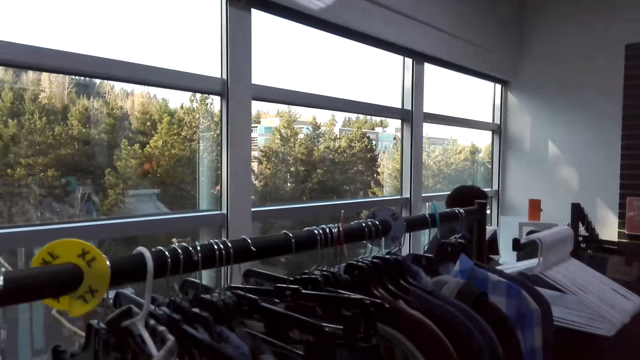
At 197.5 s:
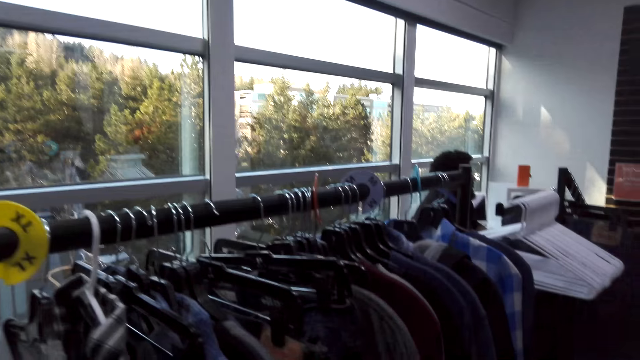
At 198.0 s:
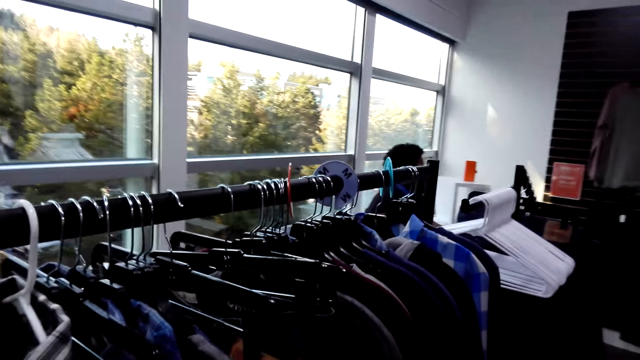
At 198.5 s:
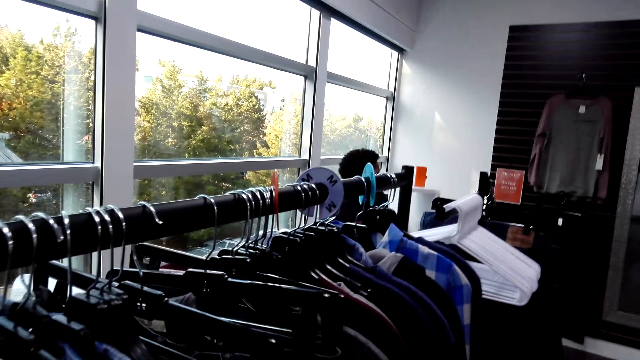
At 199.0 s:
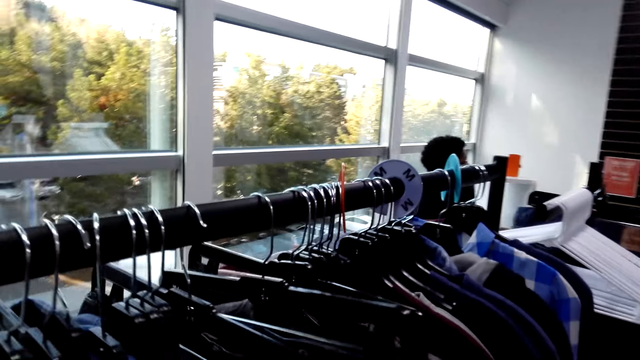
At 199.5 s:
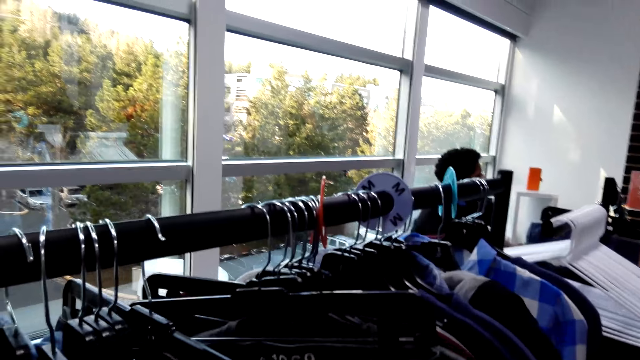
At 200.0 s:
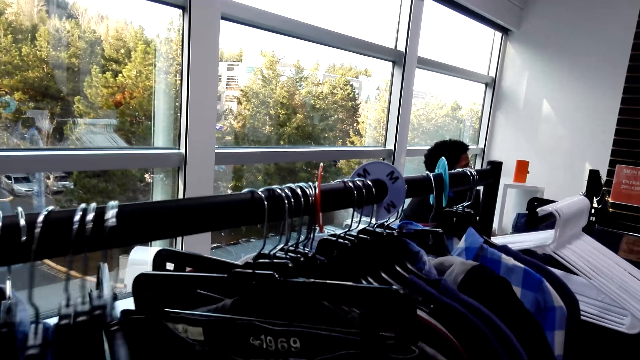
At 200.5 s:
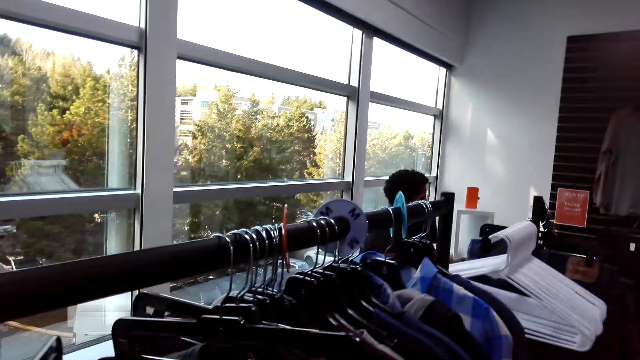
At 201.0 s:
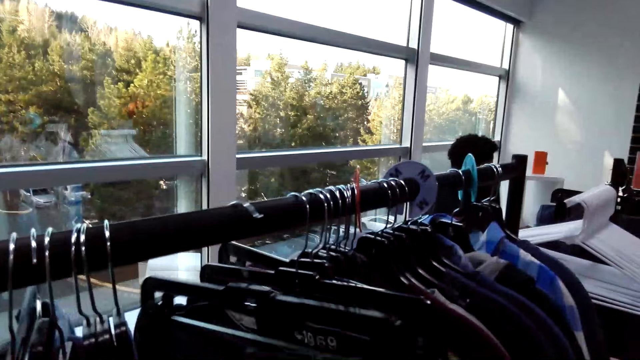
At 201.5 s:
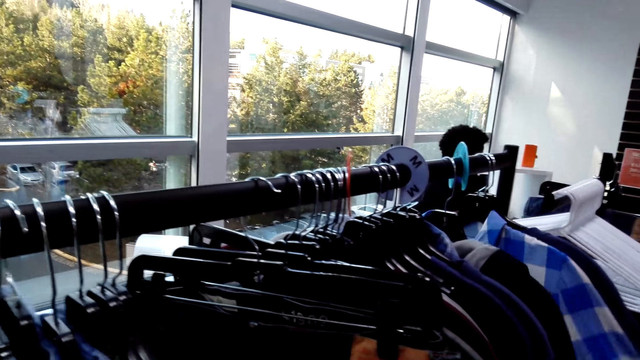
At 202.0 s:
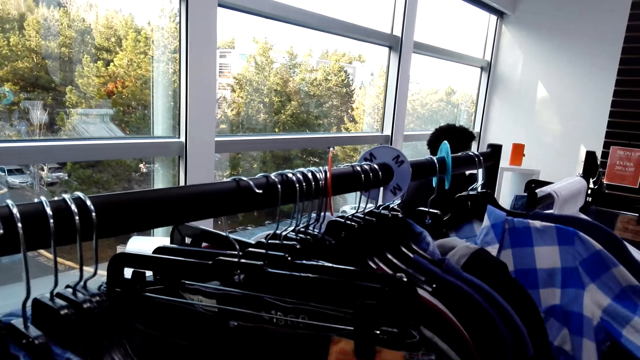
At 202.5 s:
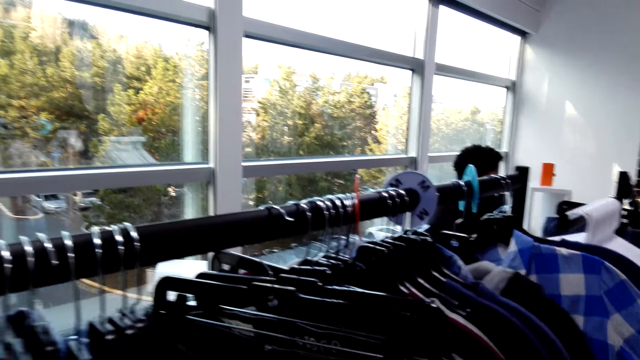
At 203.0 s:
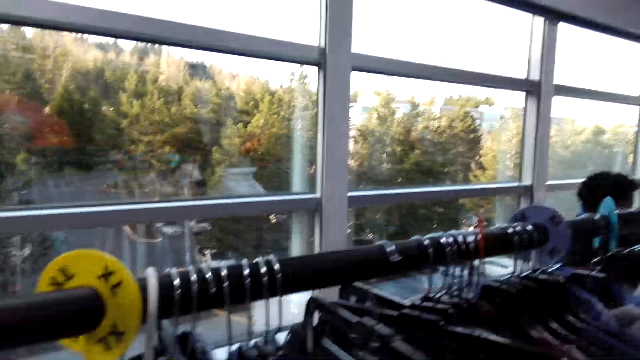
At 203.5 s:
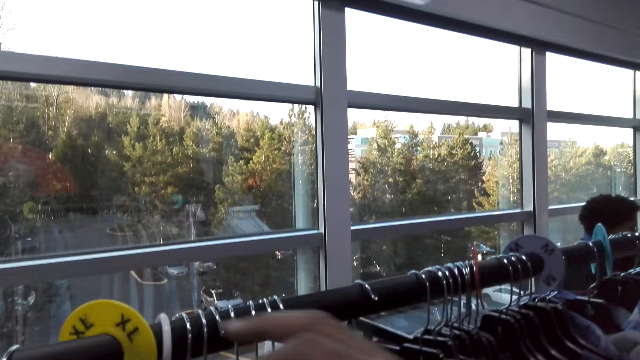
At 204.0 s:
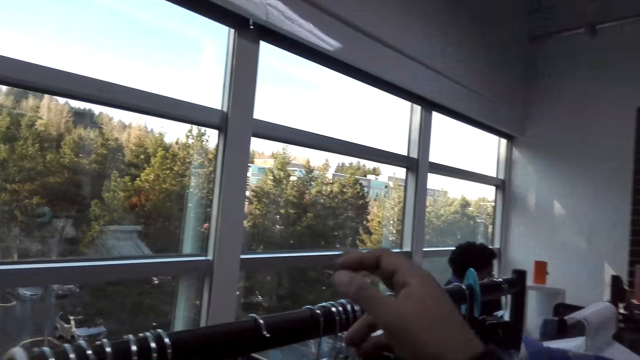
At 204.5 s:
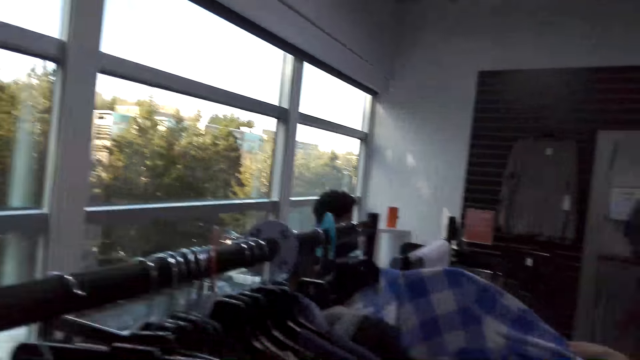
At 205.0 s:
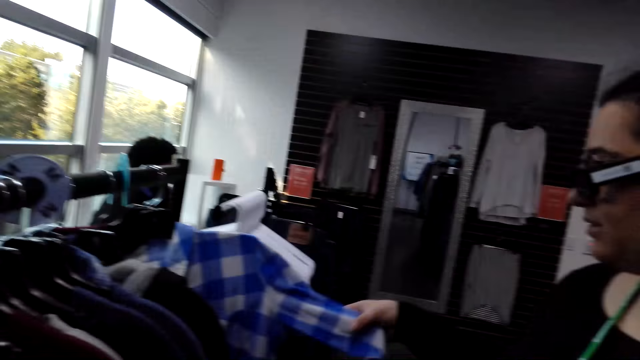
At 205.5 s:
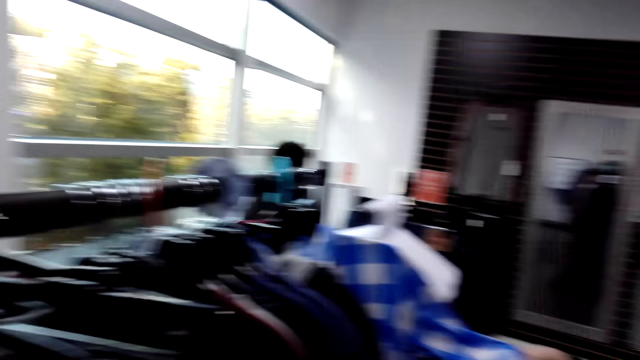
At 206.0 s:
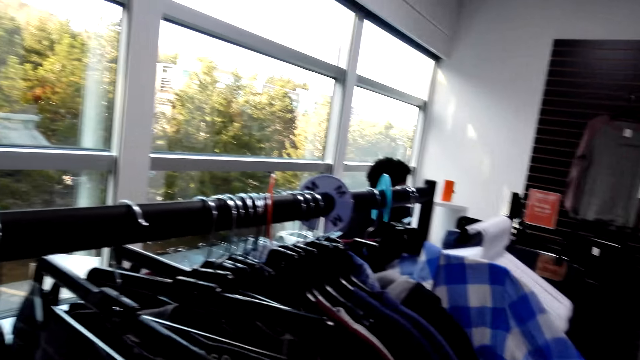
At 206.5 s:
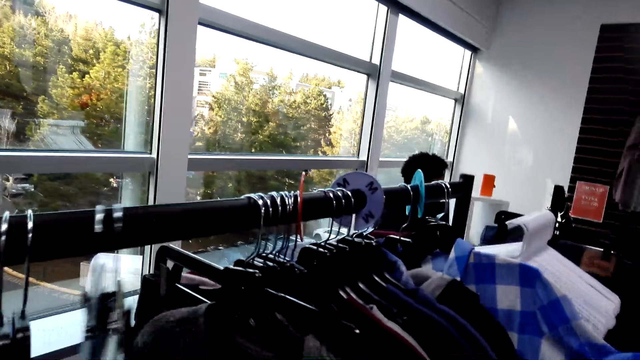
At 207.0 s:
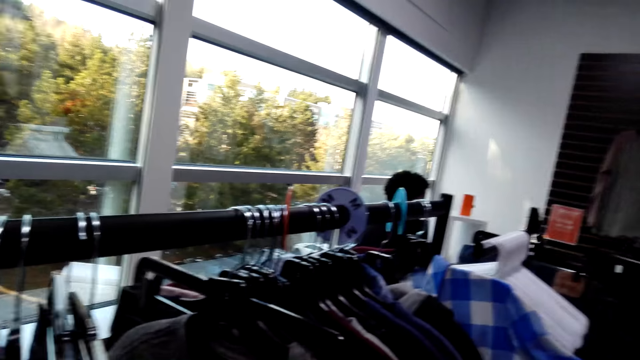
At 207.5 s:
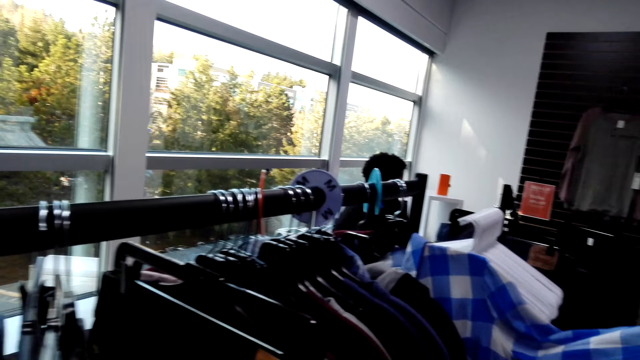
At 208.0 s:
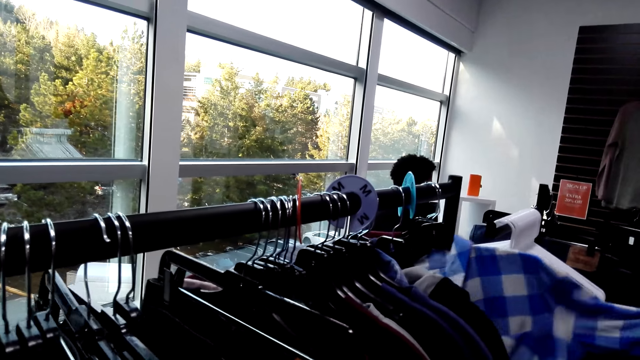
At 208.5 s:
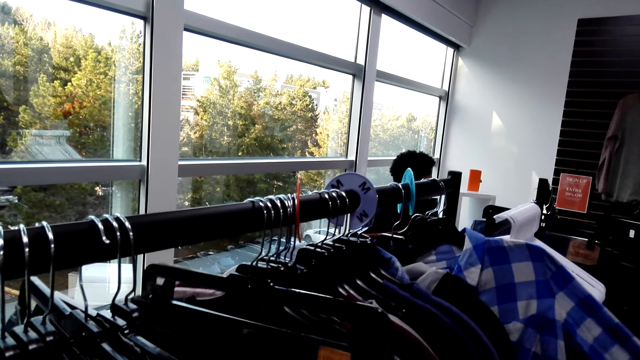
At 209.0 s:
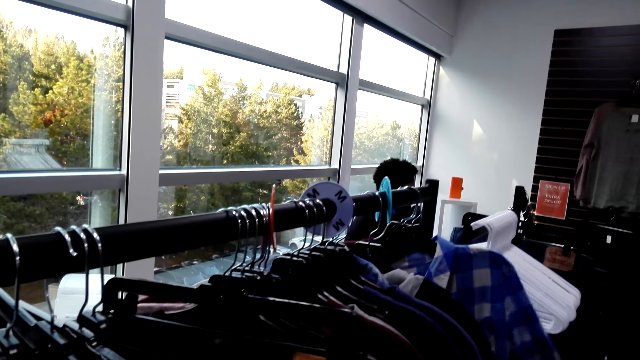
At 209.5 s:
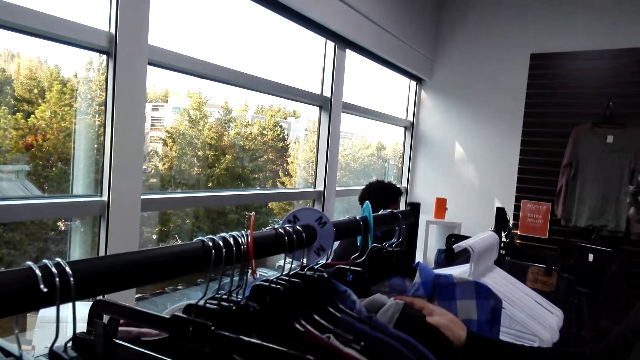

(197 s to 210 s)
The camera wearer browses through clothes on the rack. They pull hanged clothes. They push a hanged cloth. They point at a plastic size tag. A lady looks at a shirt. The camera wearer pulls the clothes on the clothing rack. They pull another clothing on the clothing rack.

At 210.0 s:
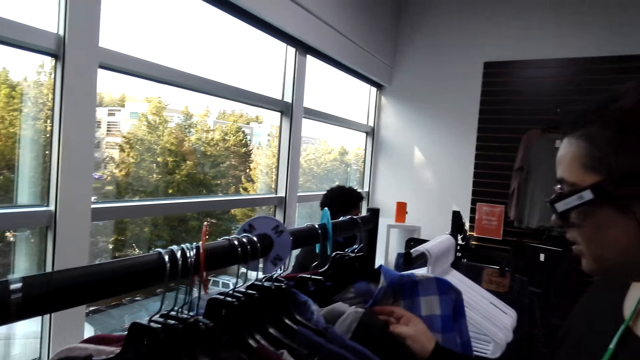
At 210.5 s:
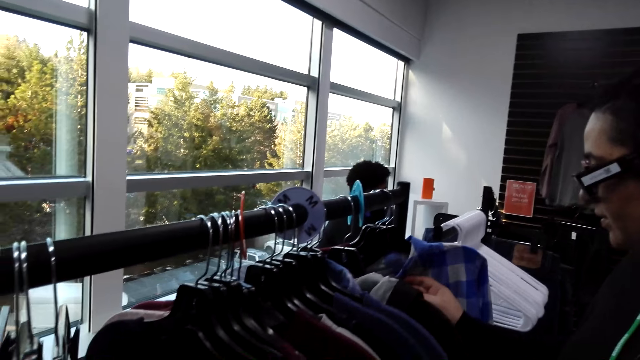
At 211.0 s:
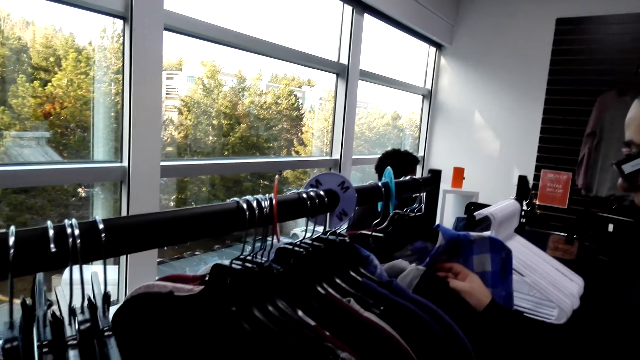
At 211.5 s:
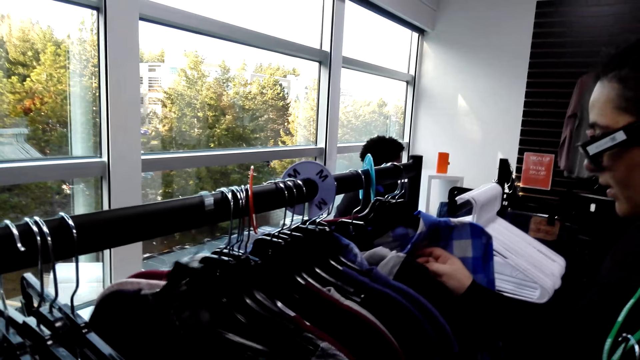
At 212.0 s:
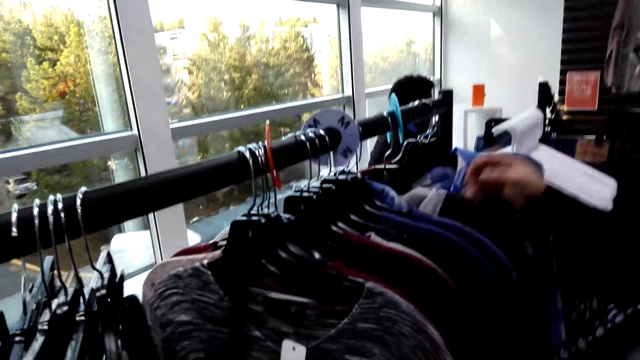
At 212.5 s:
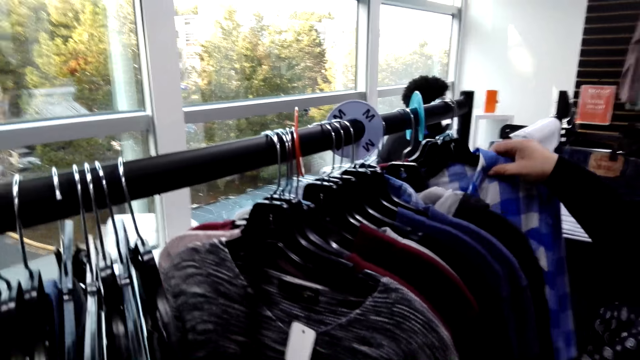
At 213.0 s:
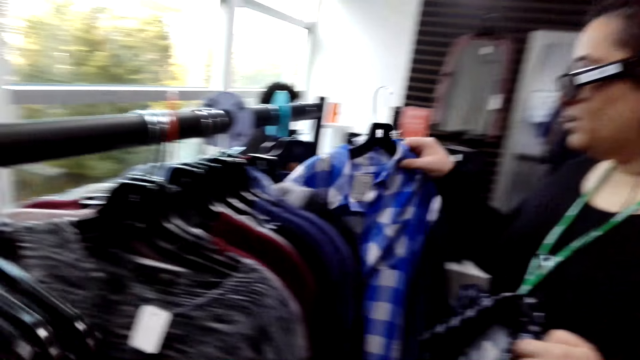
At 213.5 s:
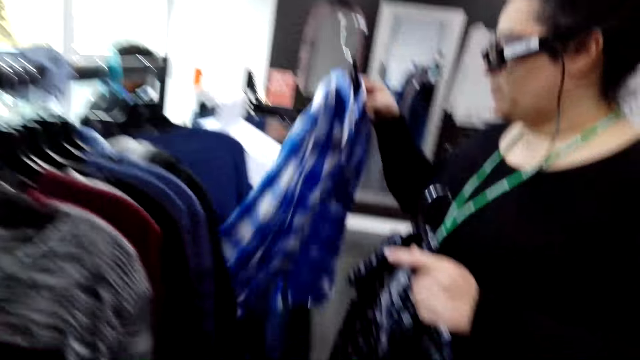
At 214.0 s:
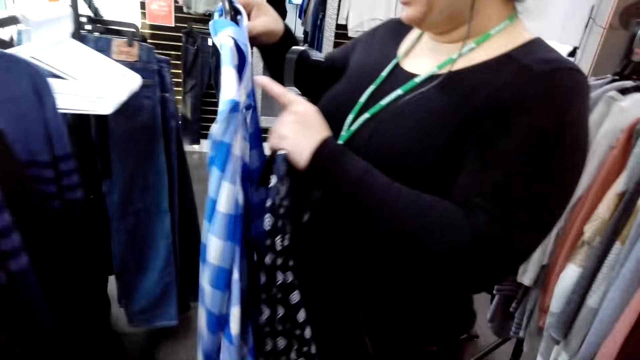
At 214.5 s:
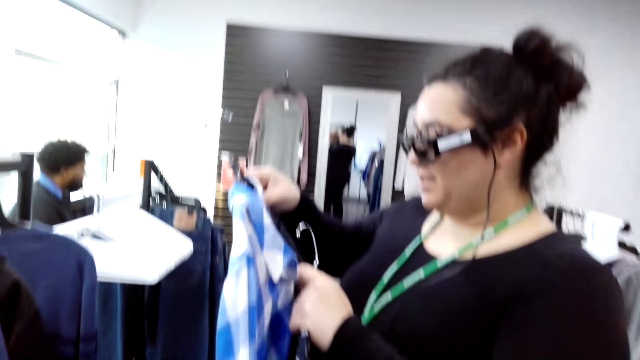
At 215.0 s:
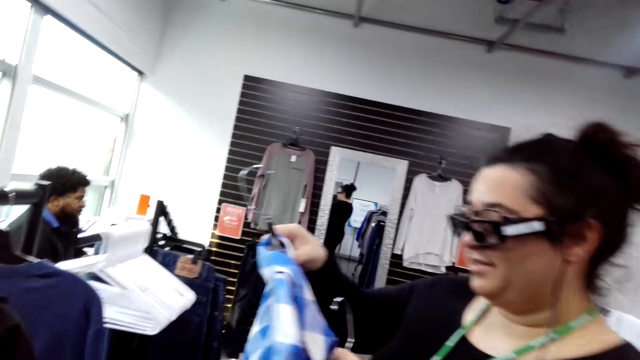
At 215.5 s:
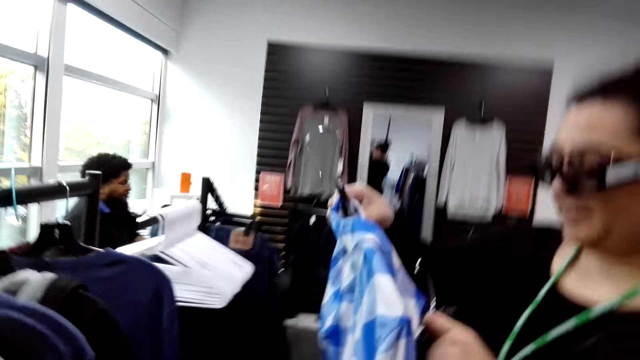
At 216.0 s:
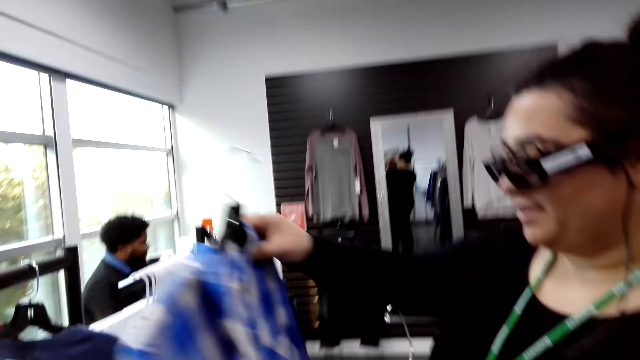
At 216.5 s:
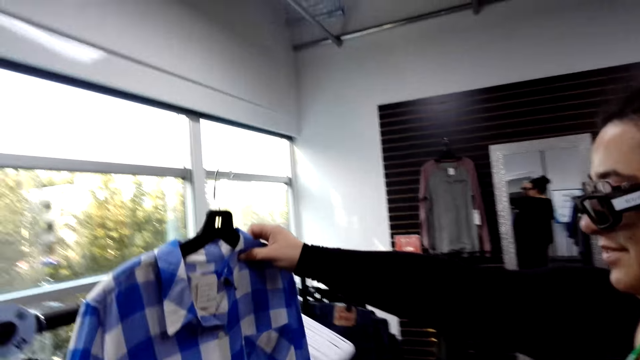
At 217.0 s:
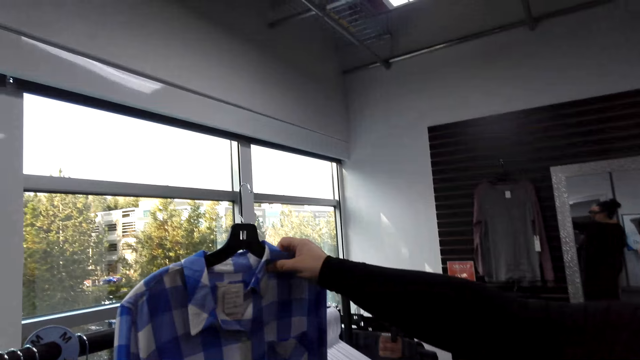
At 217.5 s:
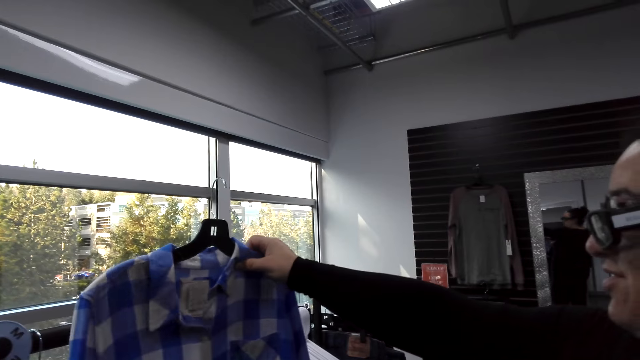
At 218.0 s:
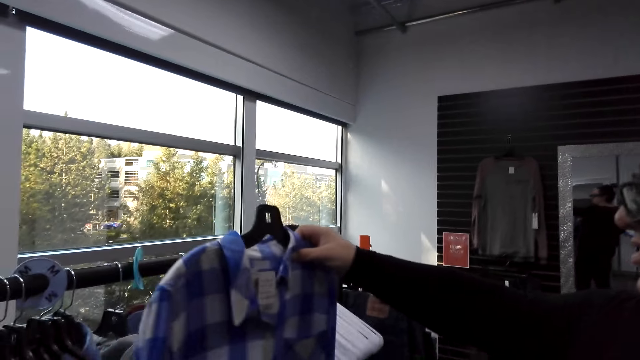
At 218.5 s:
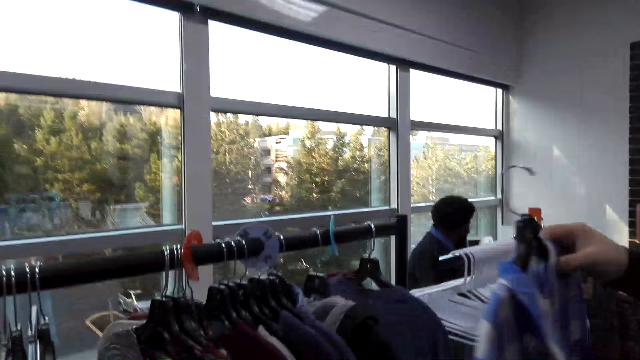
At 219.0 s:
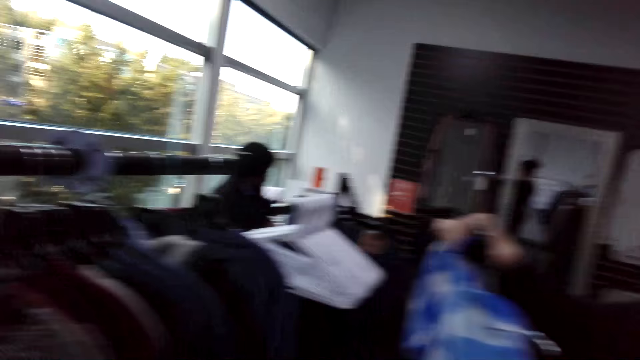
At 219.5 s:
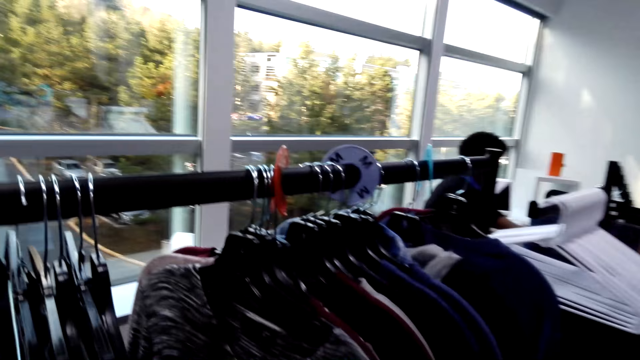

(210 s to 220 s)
The camera wearer pulls another clothing on the clothing rack. They do it again. A lady unhangs a shirt. Another lady talks to the camera wearer. The first lady moves a cloth. The other lady looks at the shirt.
